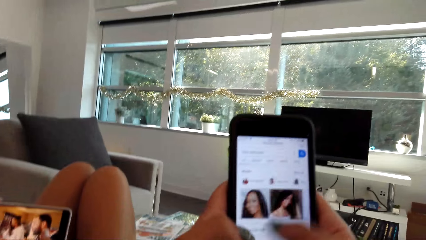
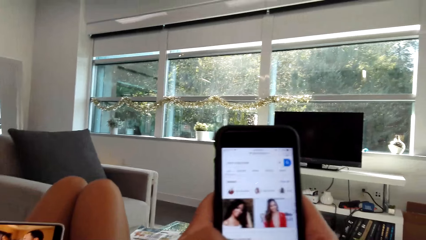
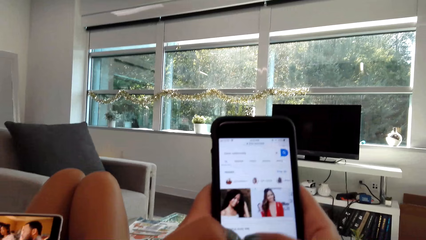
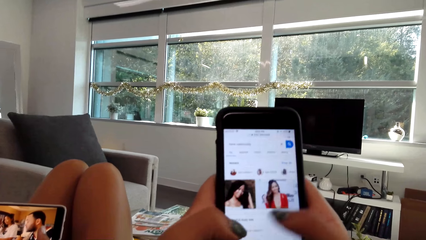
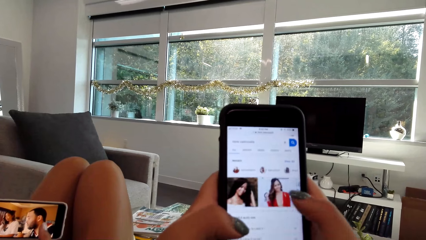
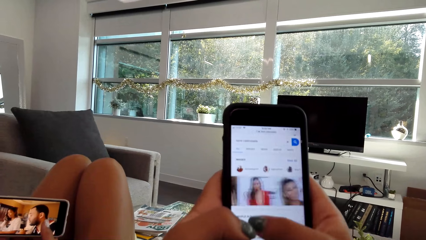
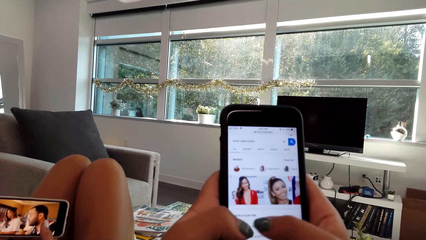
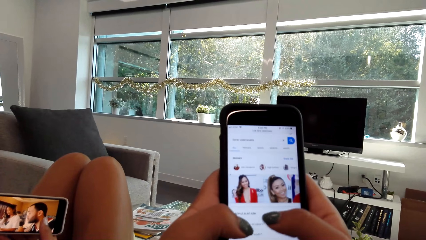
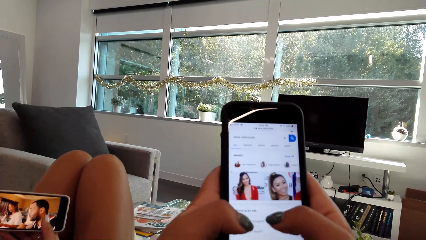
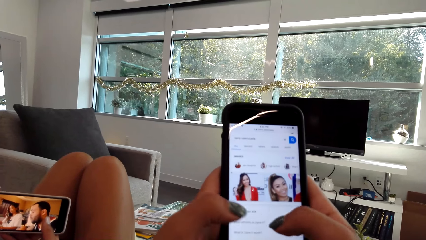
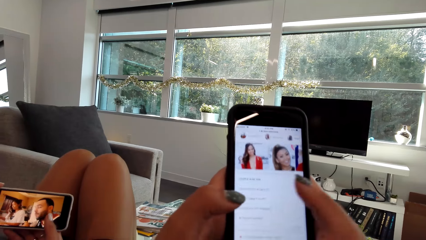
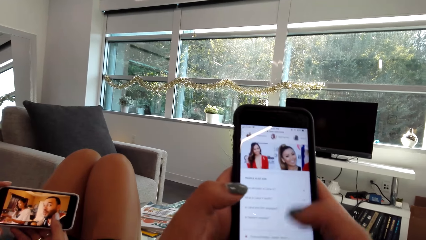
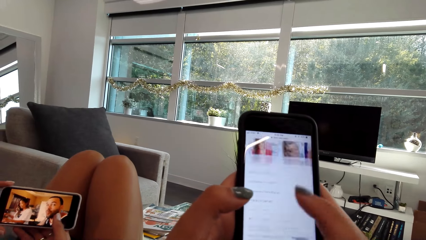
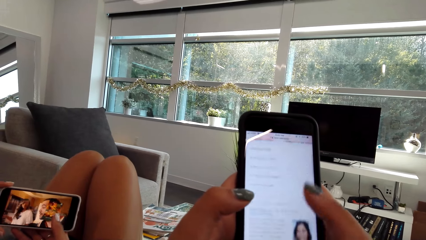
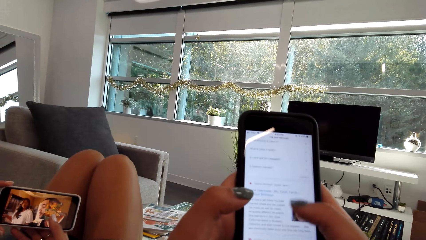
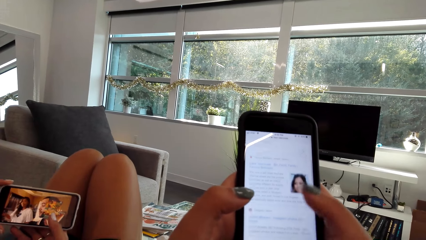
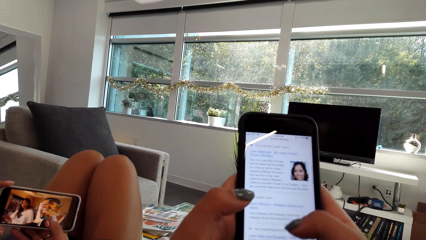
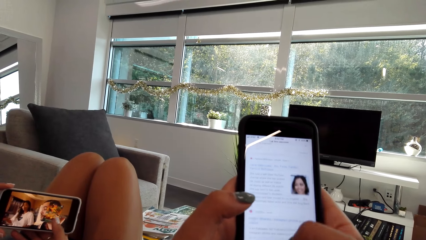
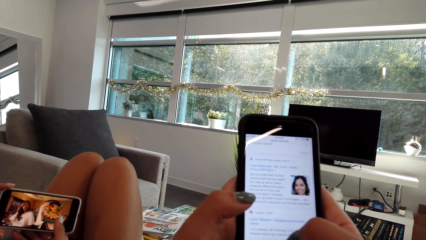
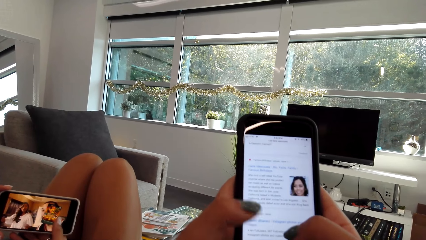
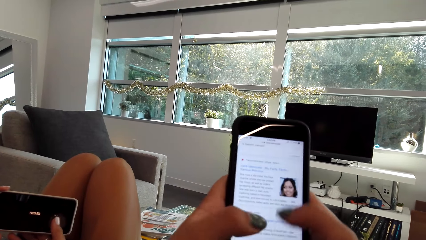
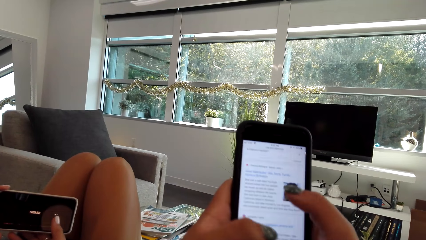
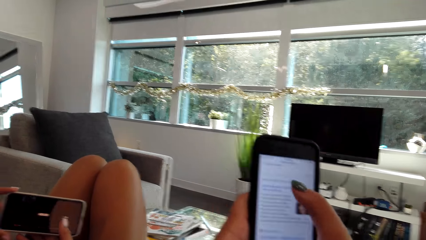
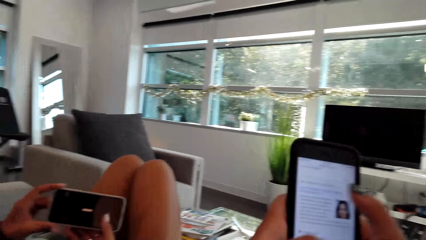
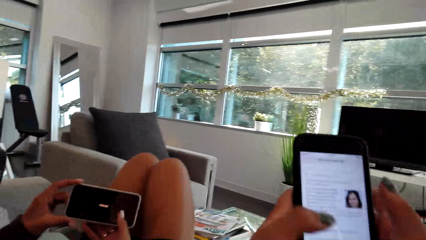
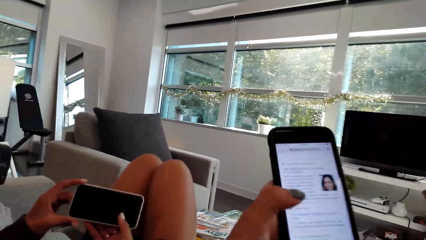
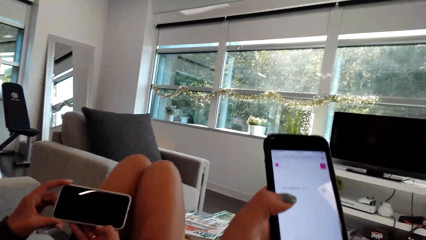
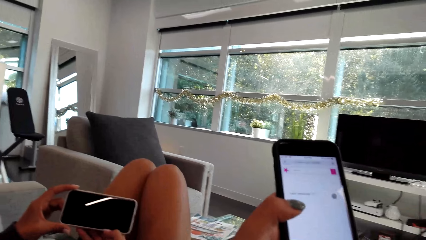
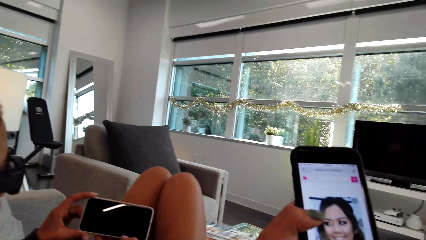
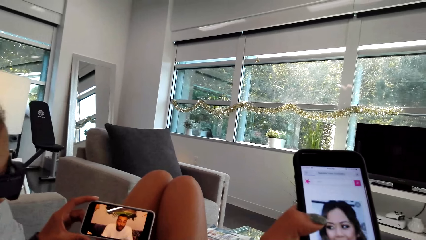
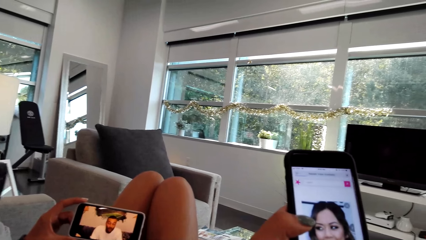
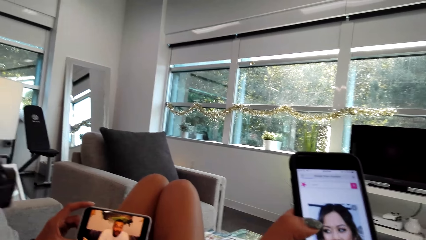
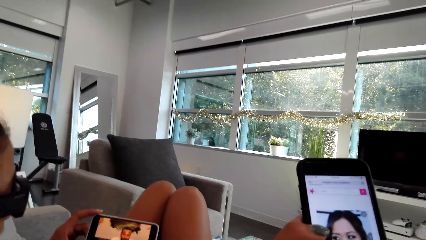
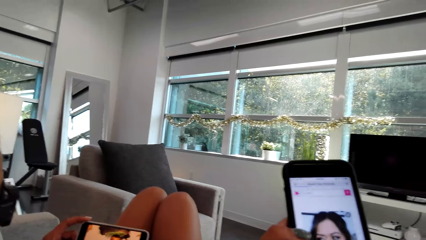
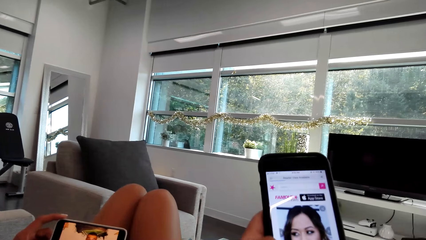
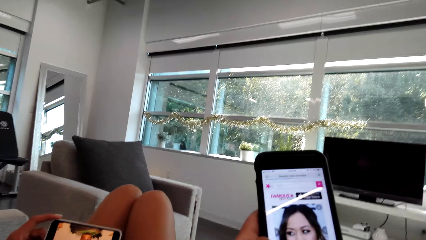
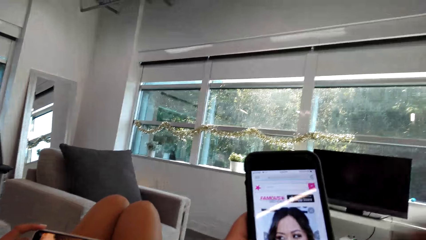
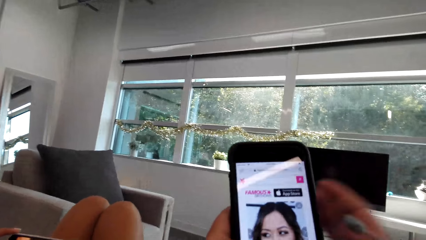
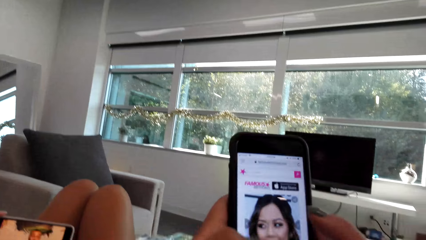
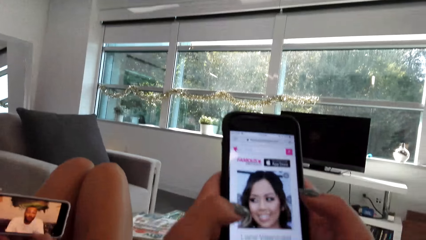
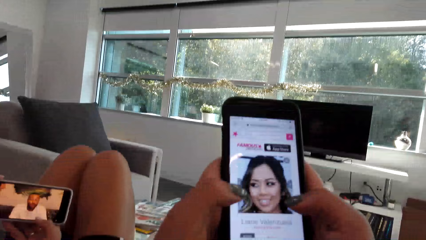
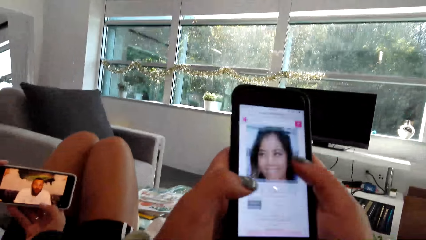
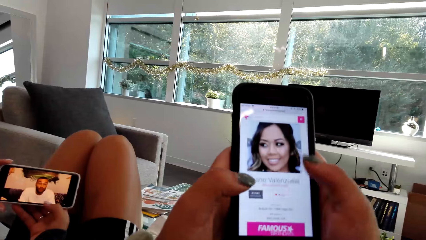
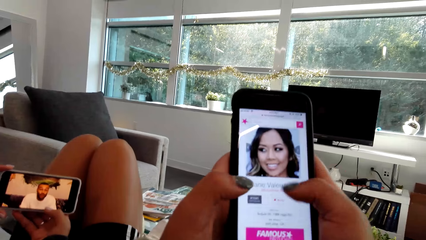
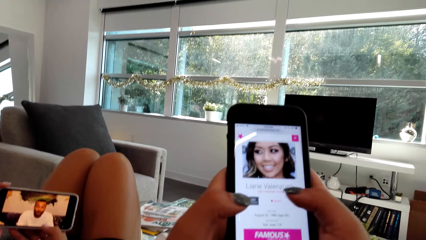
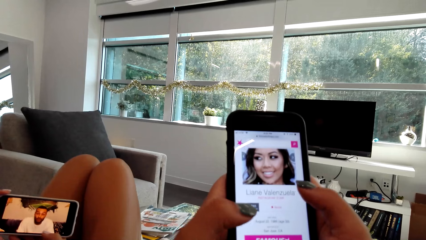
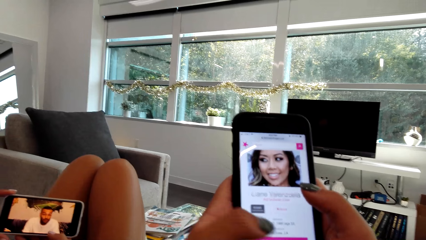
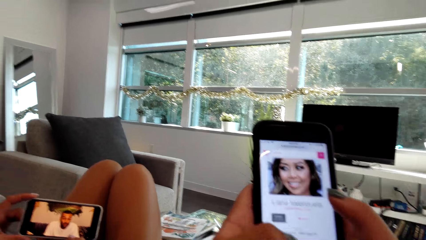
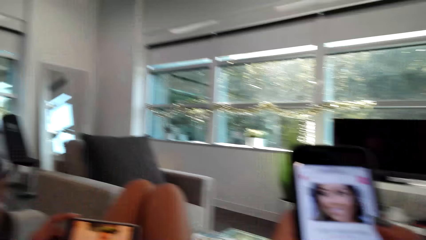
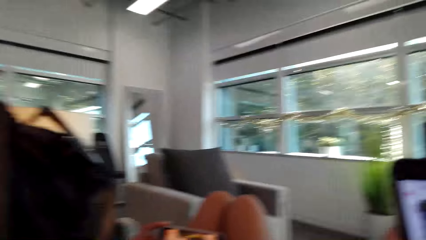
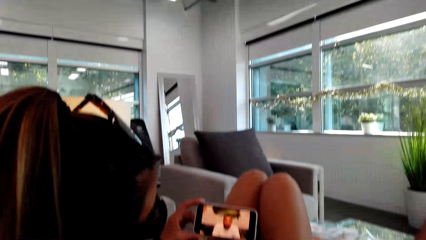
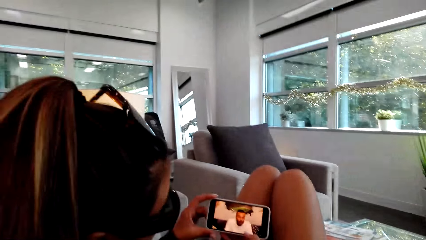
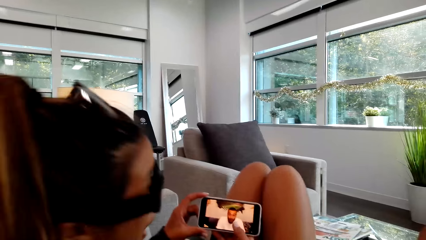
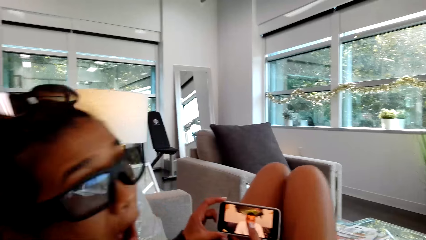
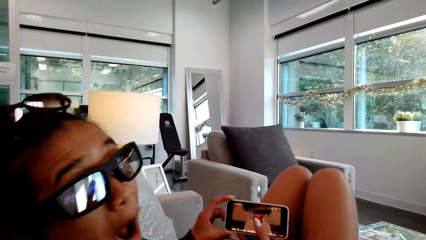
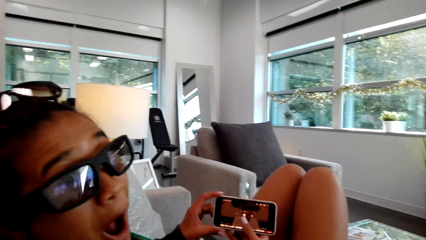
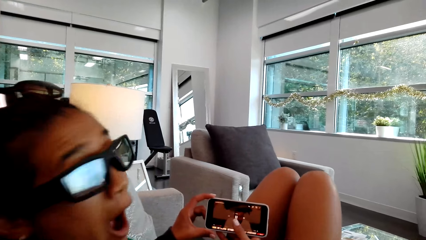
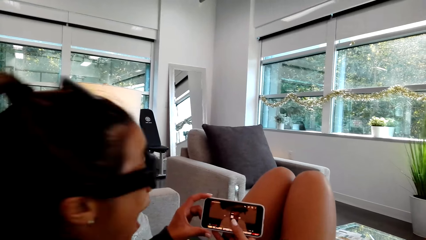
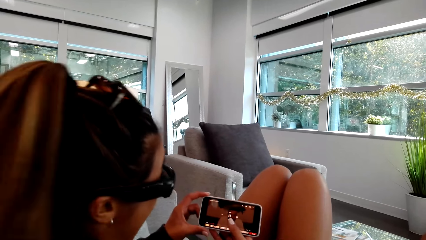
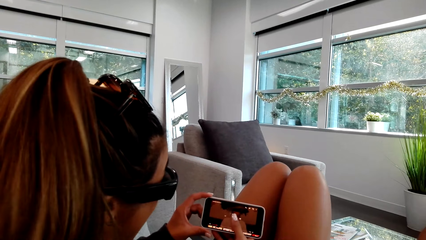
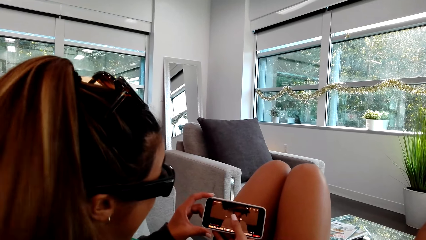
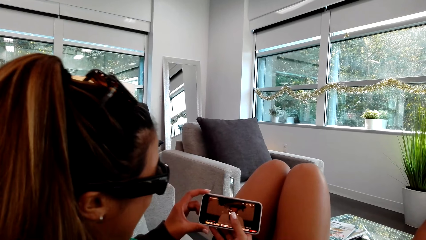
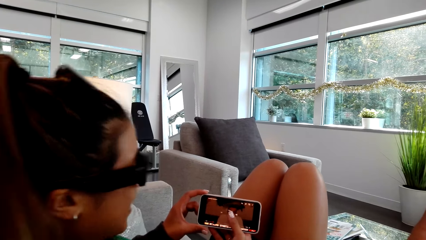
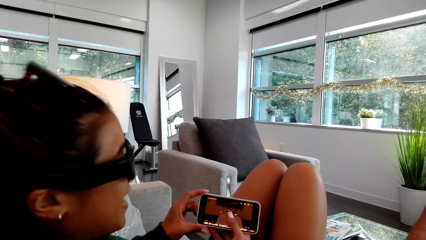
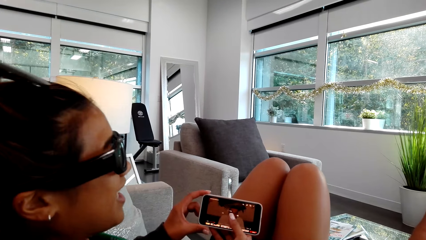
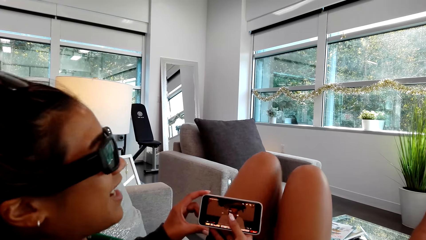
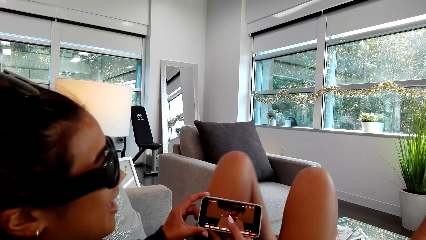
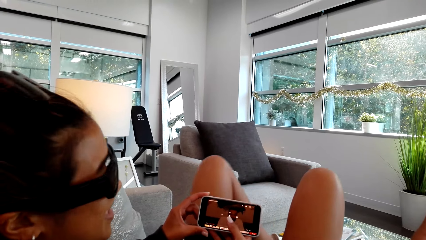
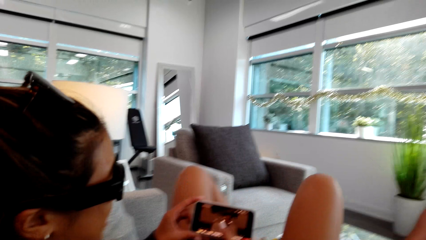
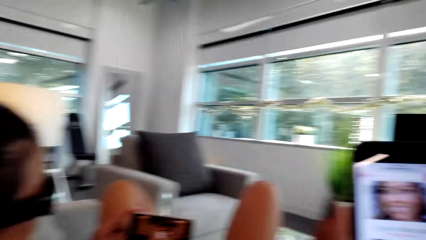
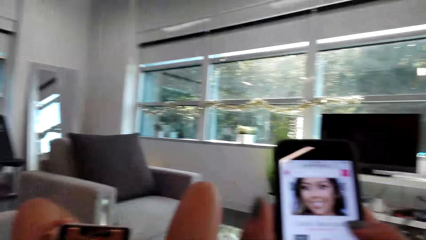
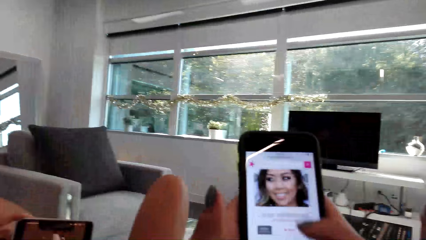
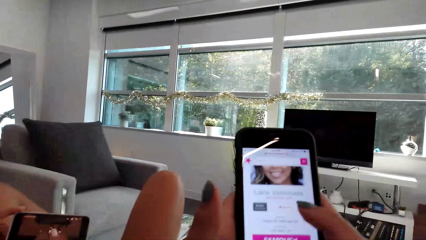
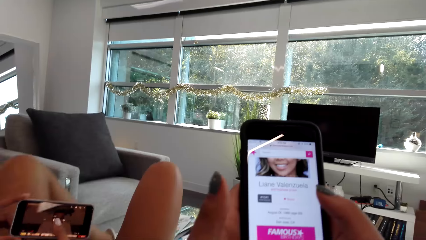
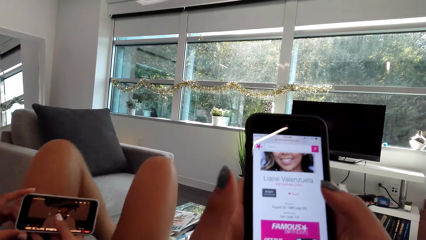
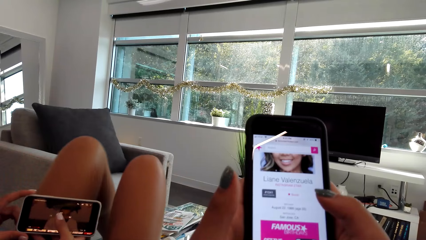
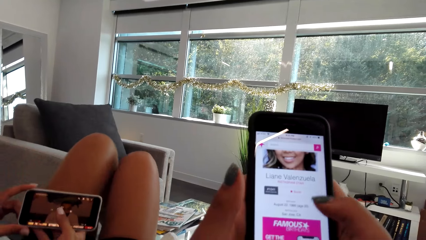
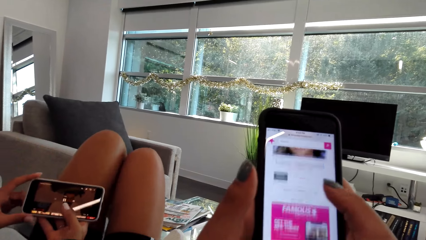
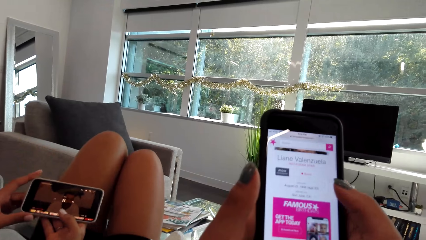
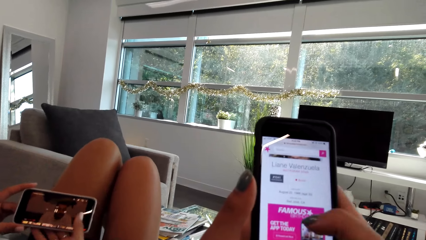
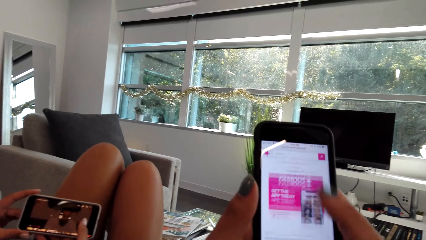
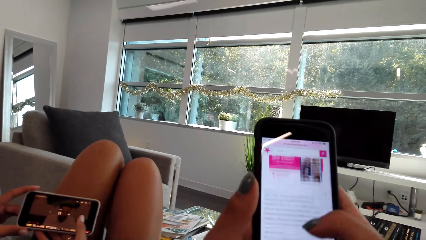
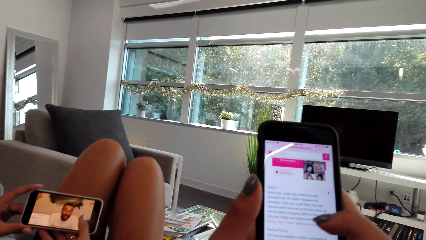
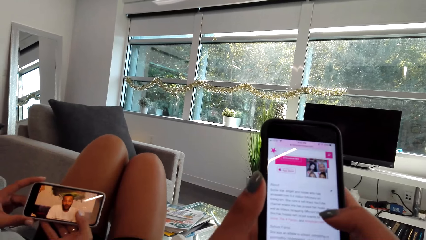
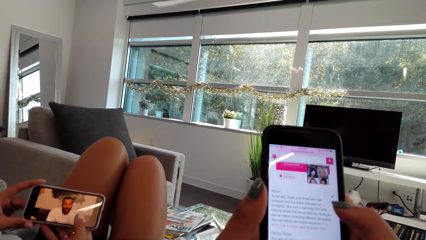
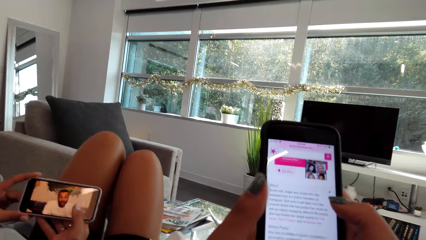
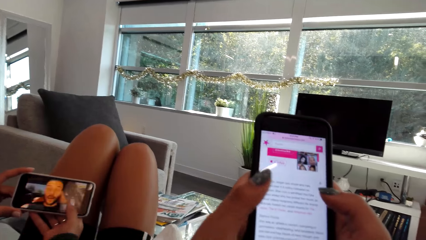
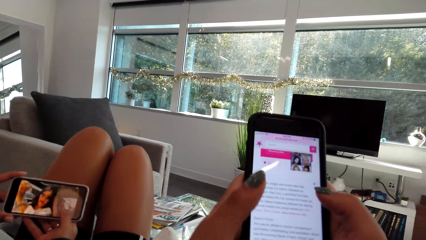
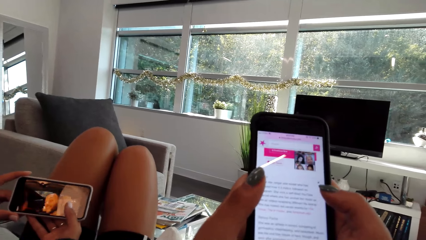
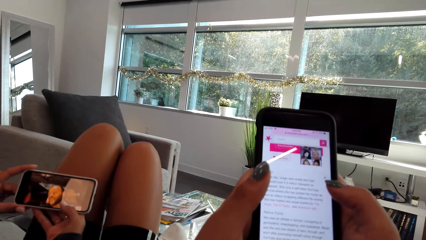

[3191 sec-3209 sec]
The camera wearer looks at the phone. They swipe the phone. They talk to a person. They look ahead. They swipe the phone. They use the phone.
